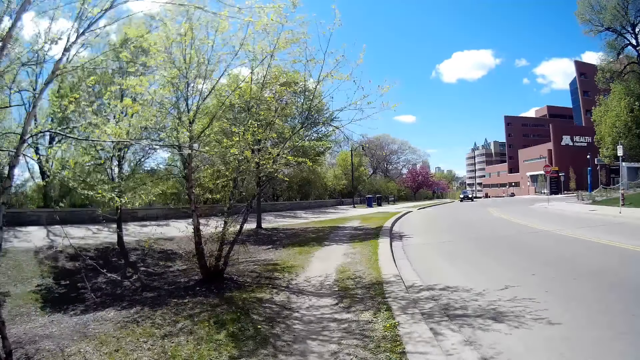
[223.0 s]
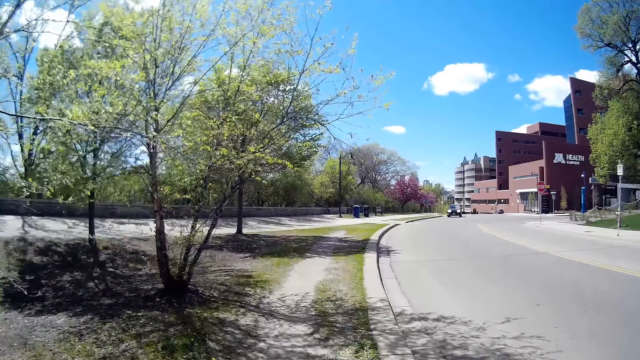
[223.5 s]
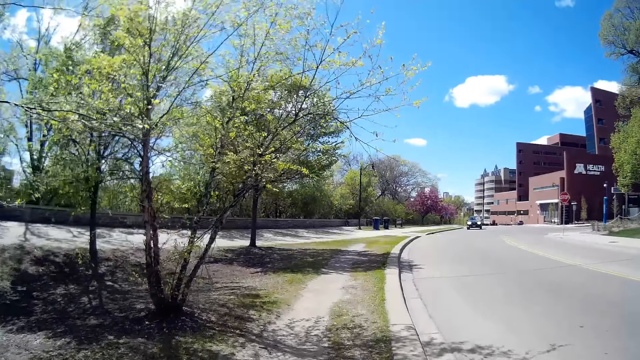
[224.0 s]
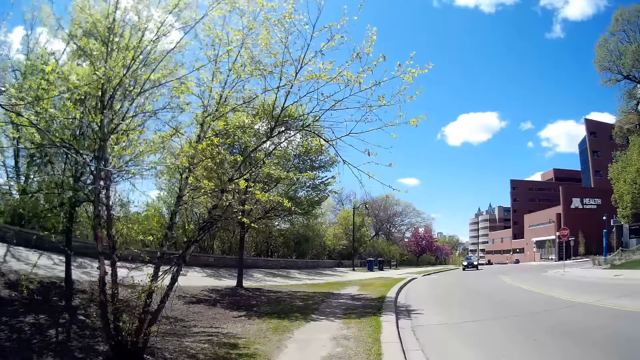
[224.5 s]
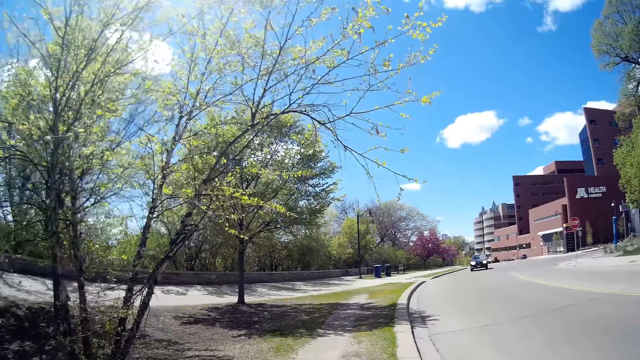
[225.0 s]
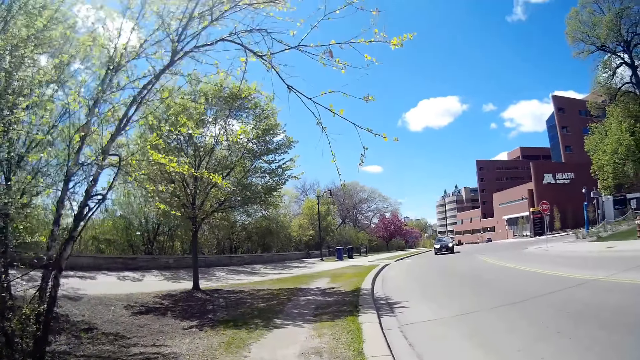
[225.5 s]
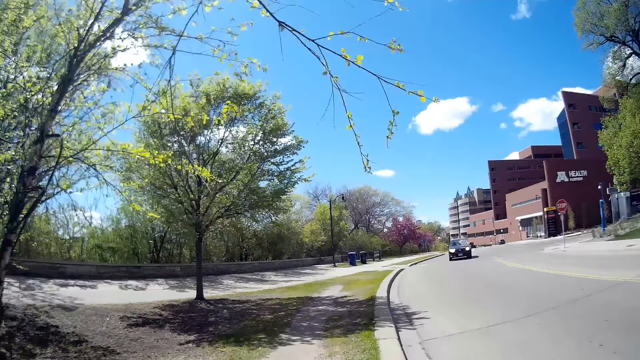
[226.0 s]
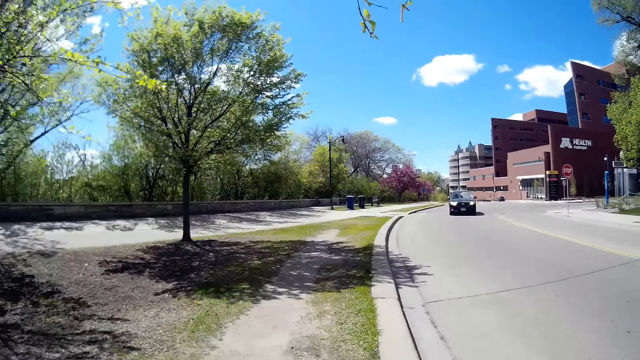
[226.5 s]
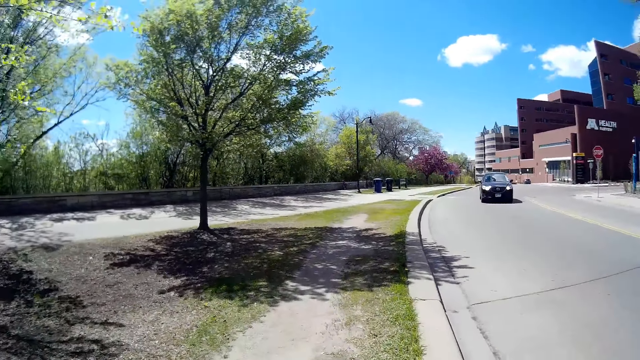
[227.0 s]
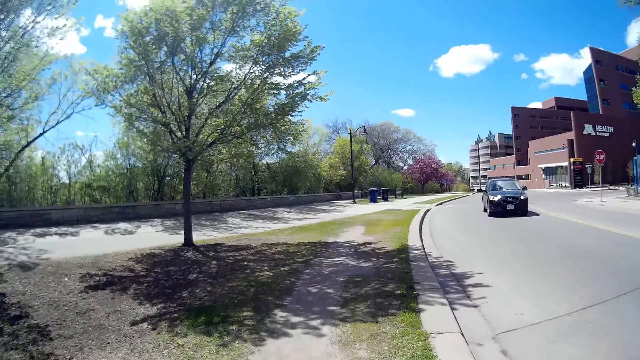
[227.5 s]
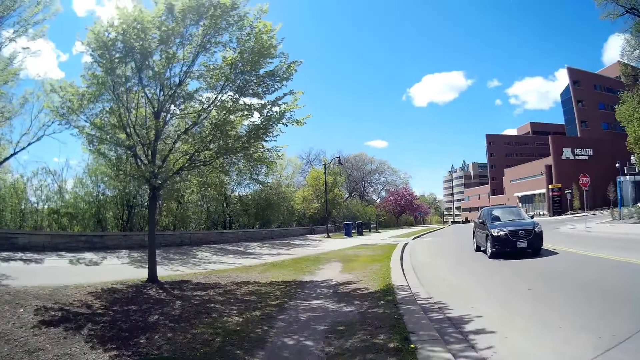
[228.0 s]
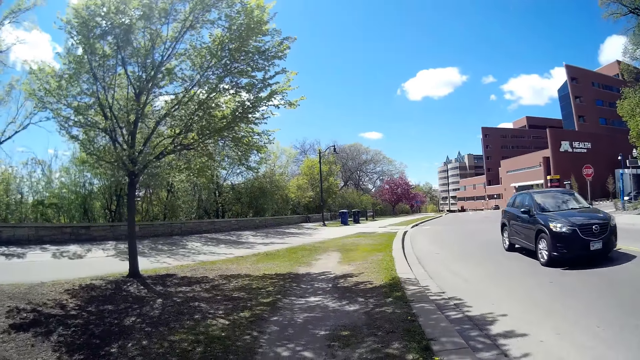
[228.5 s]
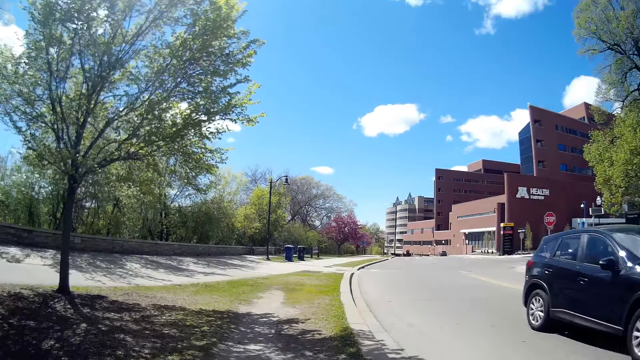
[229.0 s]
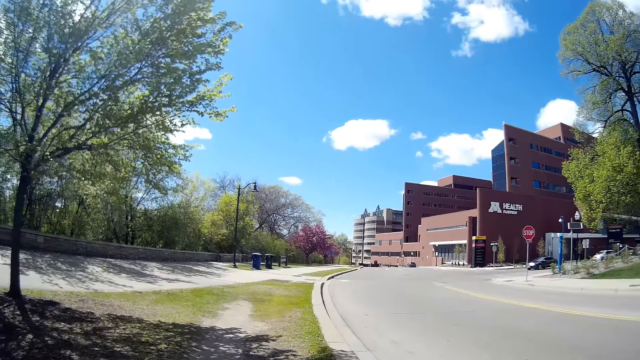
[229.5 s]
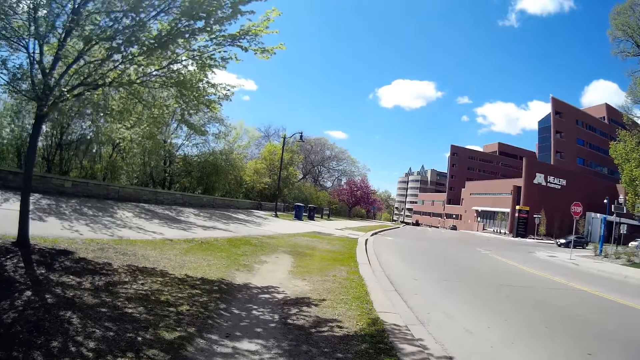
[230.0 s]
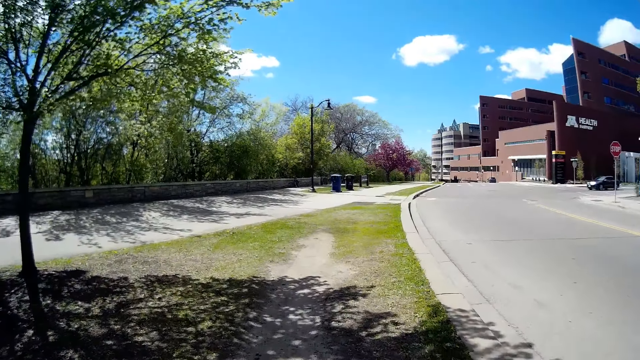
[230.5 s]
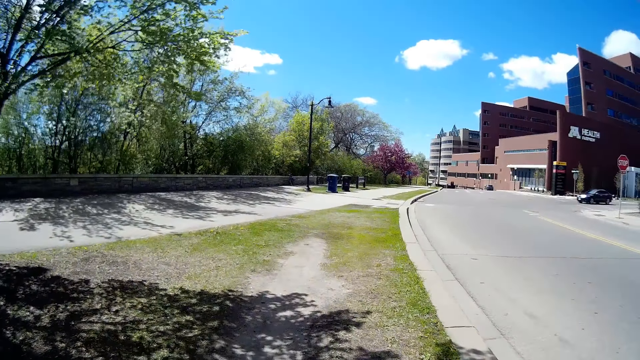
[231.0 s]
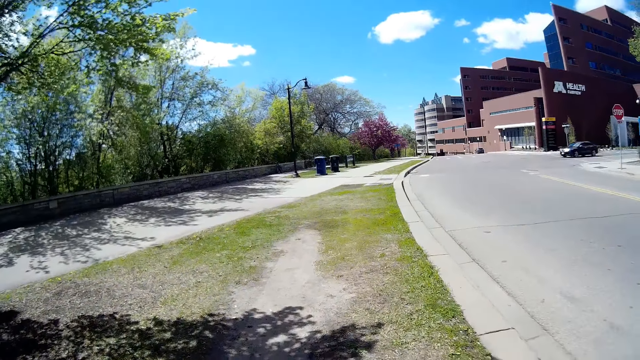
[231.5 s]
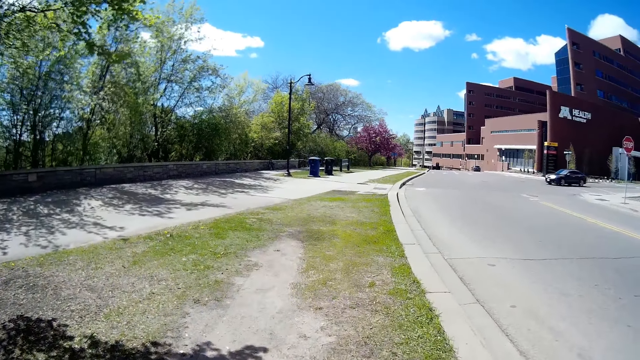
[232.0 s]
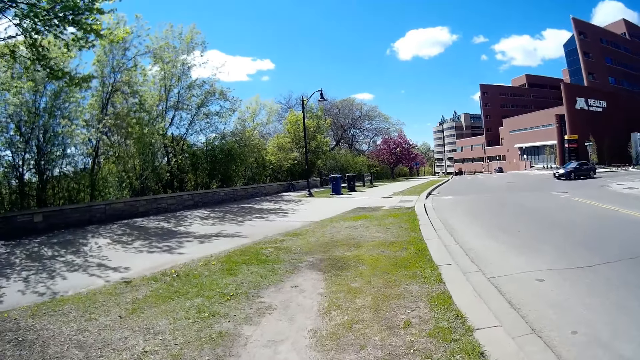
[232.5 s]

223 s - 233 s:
A black car drives past the camera wearer.

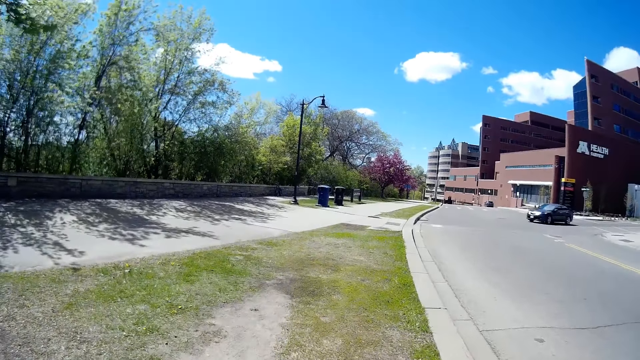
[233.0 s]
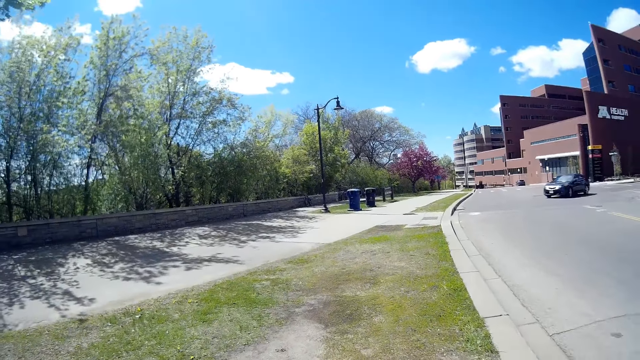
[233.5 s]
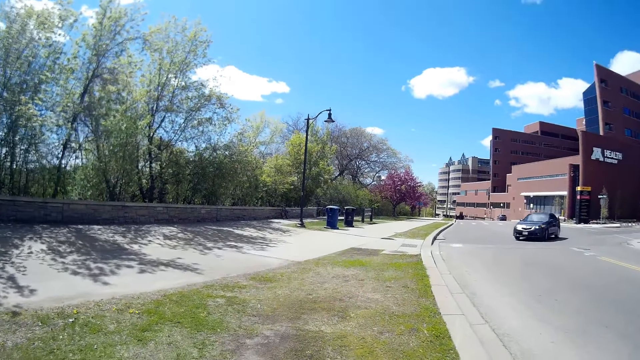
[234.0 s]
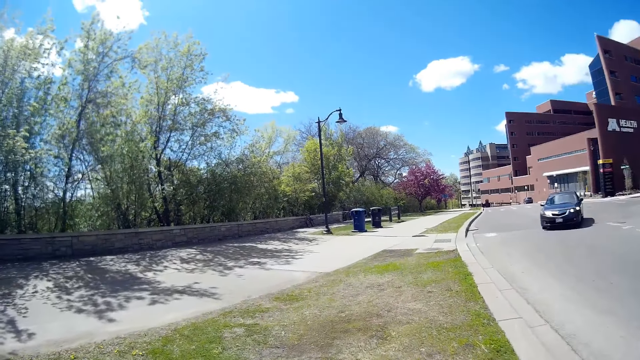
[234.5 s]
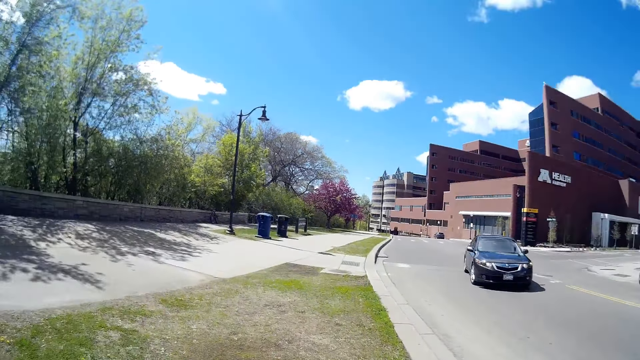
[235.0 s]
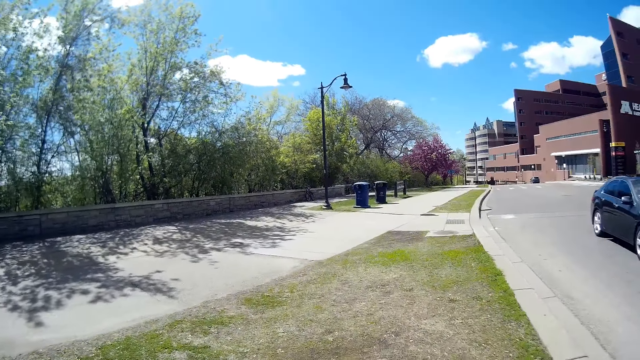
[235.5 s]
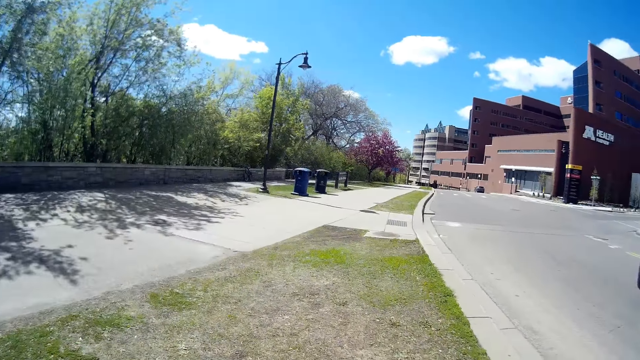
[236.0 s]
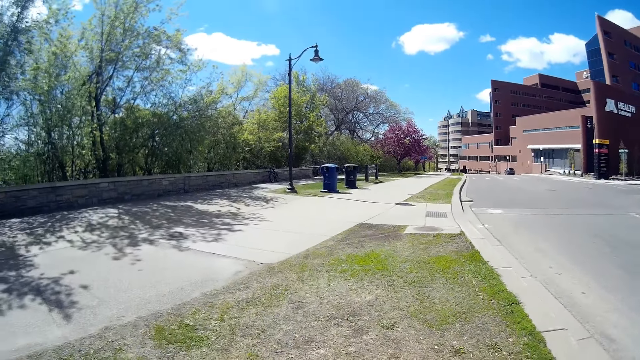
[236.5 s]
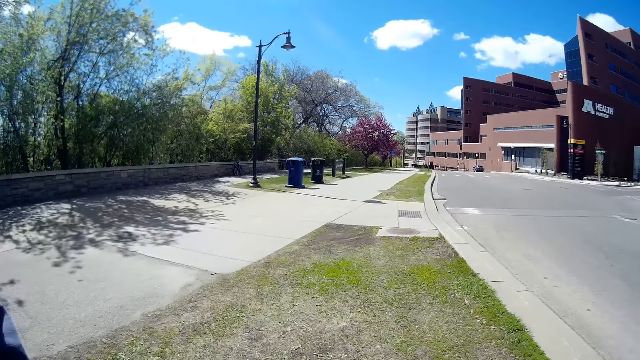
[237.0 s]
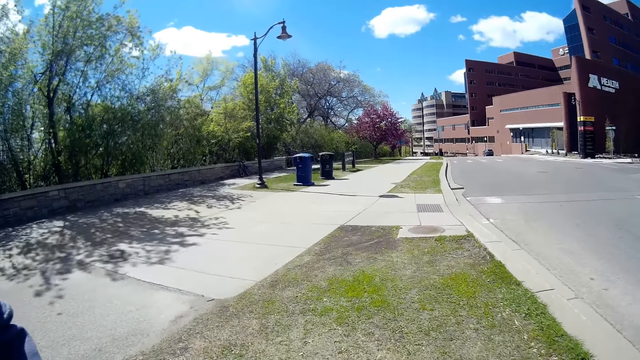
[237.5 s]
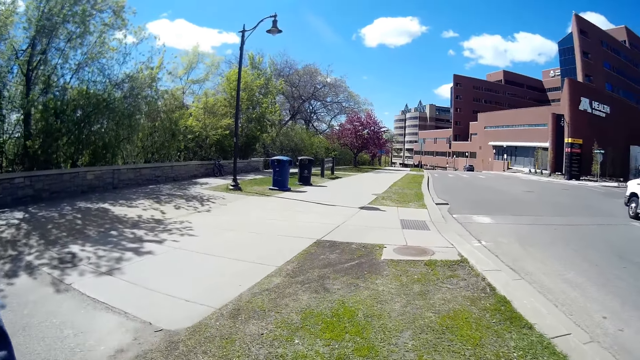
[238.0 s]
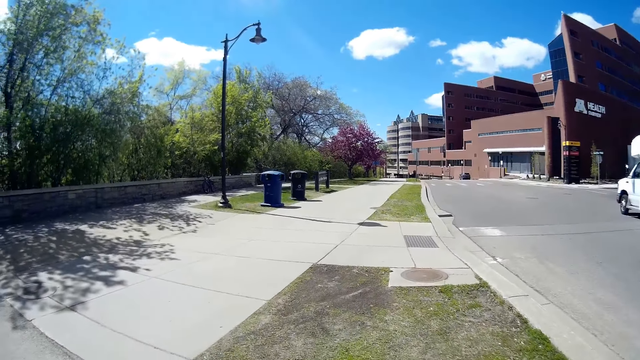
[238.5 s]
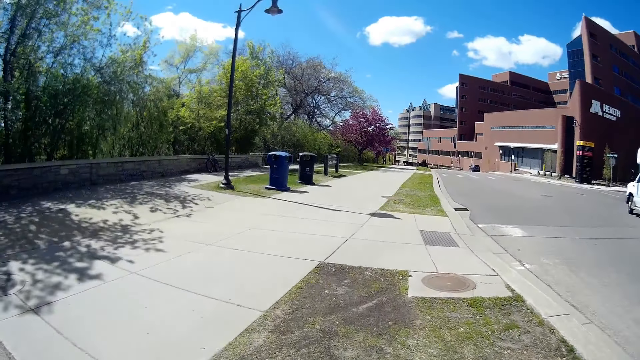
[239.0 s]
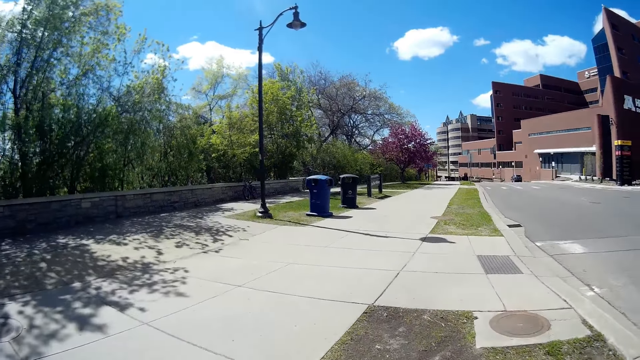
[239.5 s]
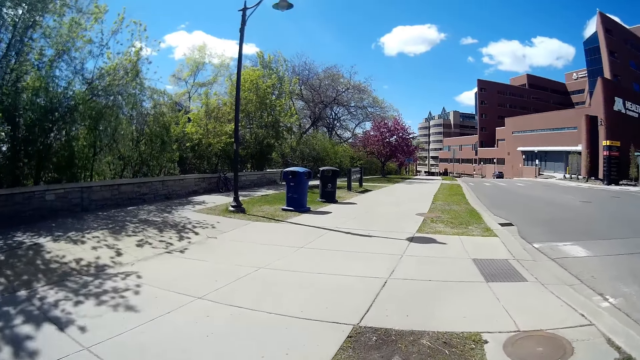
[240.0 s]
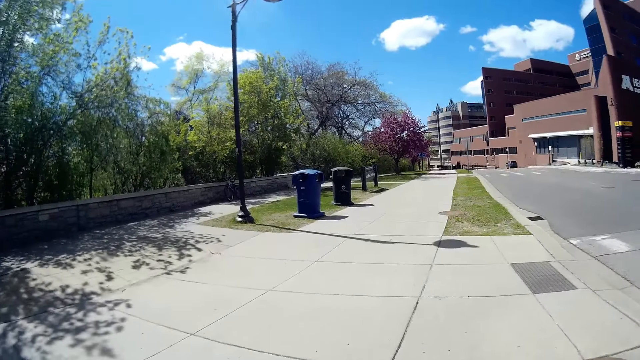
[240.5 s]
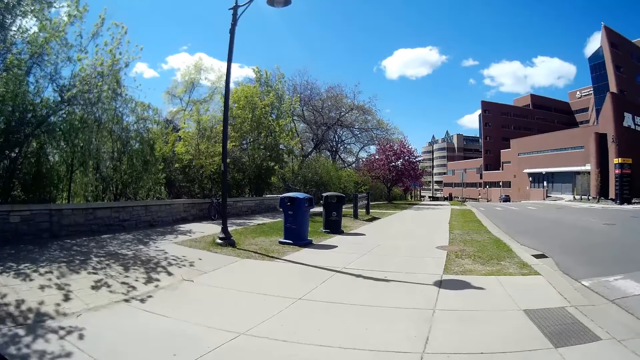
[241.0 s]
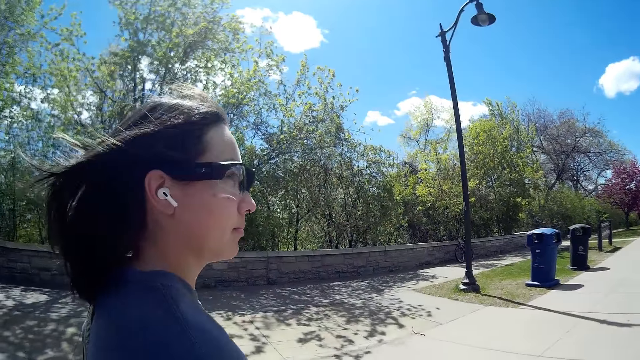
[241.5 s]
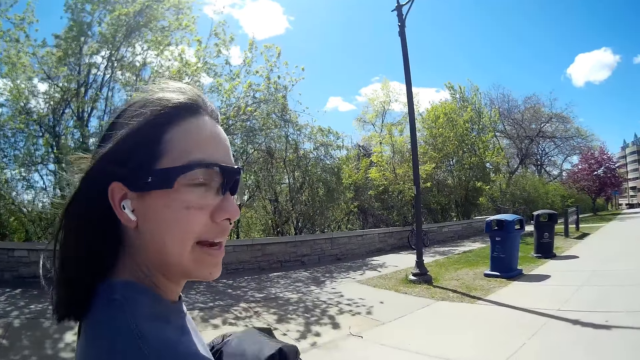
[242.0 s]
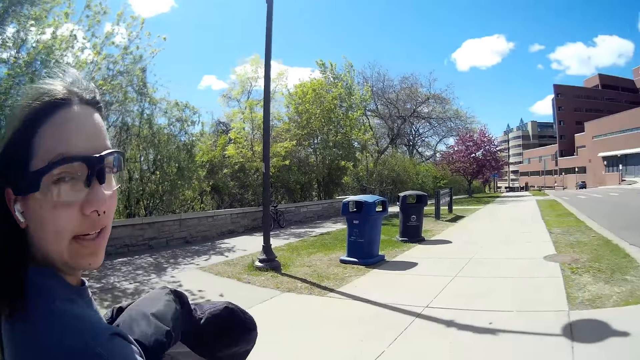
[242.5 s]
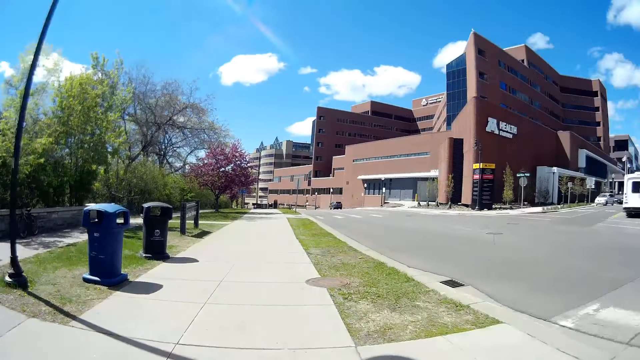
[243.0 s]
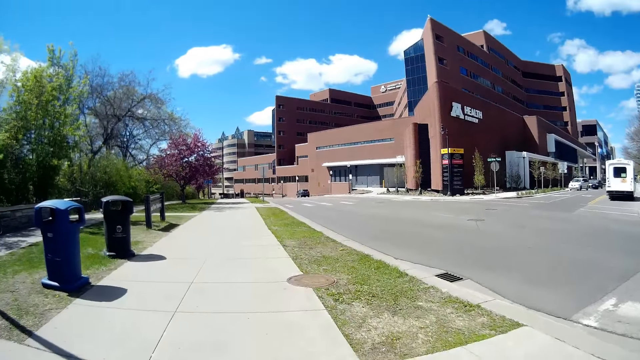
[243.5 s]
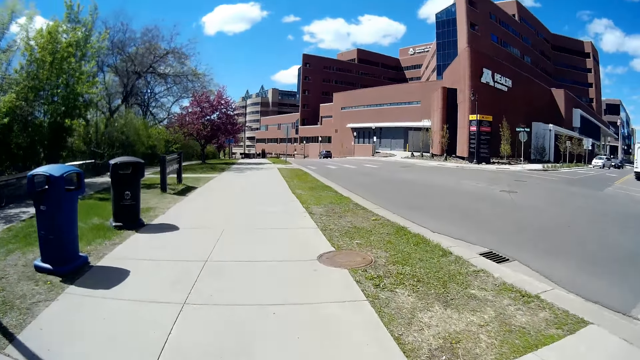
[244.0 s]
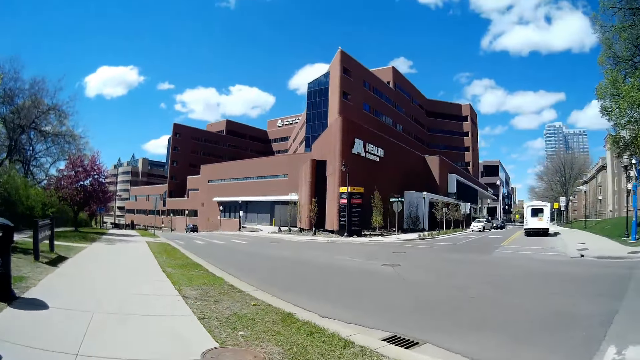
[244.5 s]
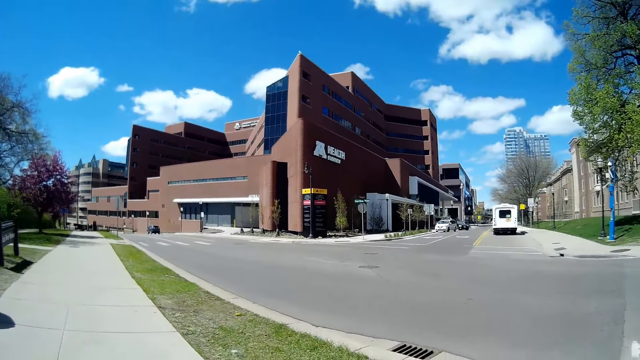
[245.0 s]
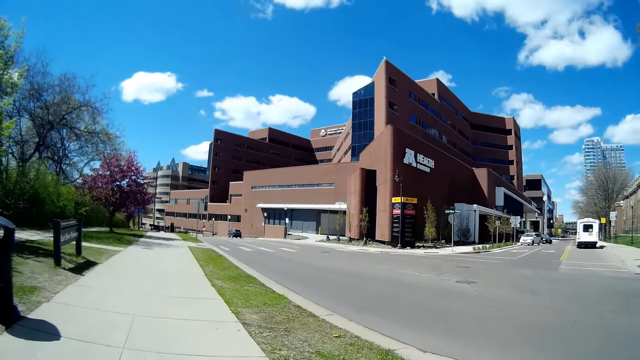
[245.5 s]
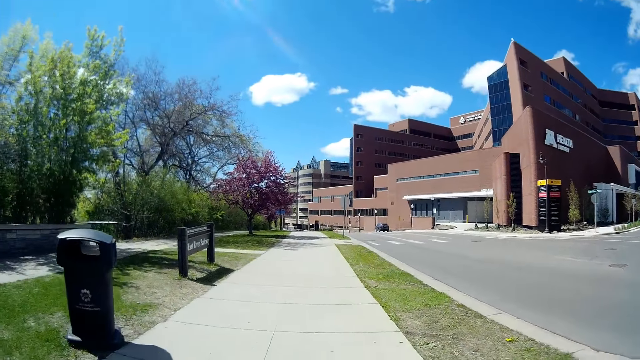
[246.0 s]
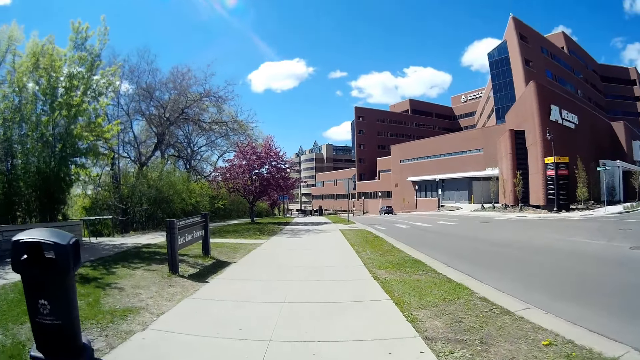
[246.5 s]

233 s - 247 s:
A black car drives past the camera wearer. The camera wearer converses with a woman. The woman talks and walks.
